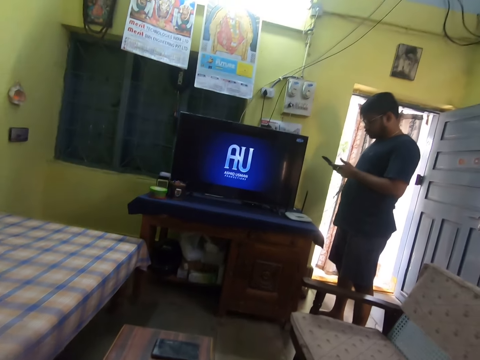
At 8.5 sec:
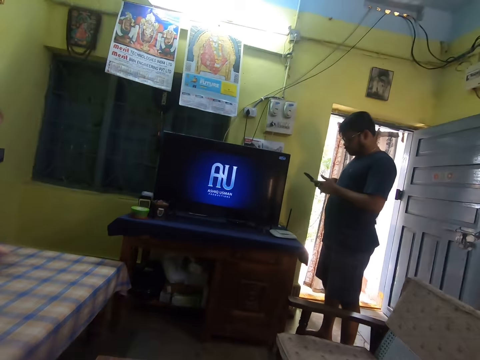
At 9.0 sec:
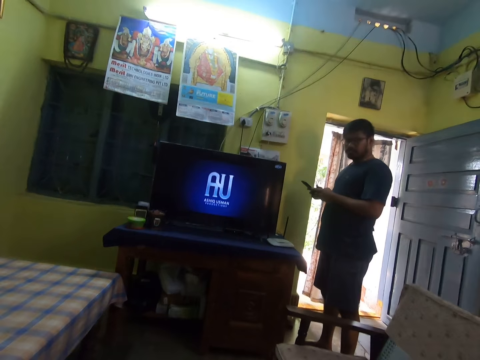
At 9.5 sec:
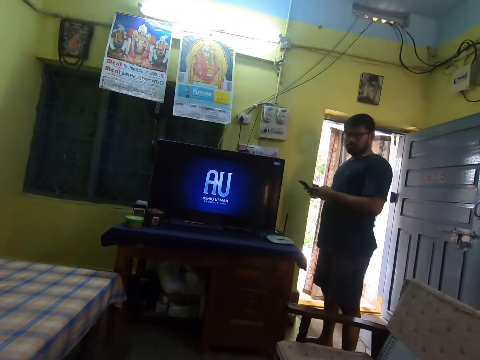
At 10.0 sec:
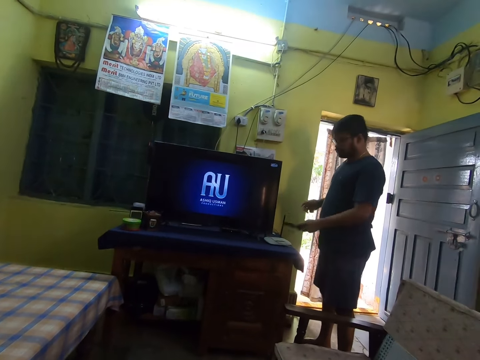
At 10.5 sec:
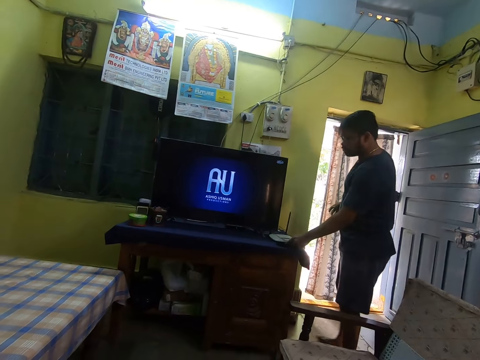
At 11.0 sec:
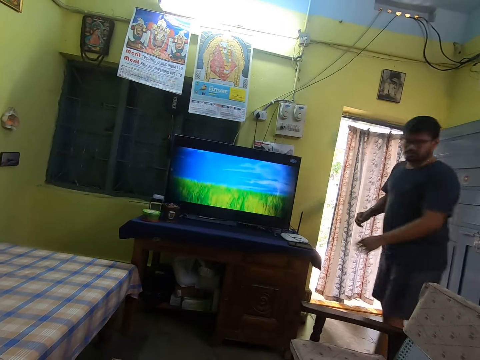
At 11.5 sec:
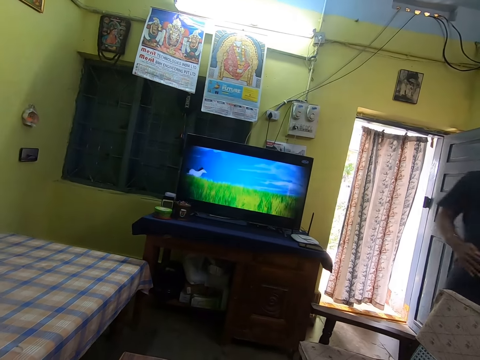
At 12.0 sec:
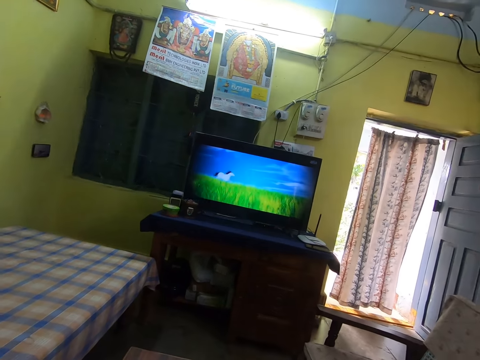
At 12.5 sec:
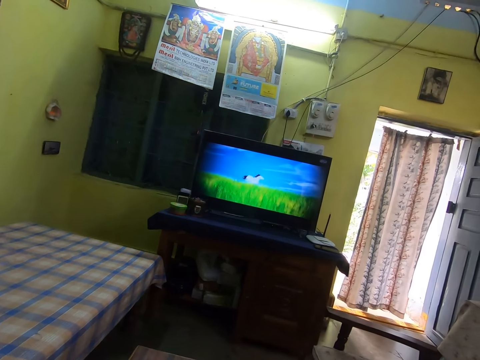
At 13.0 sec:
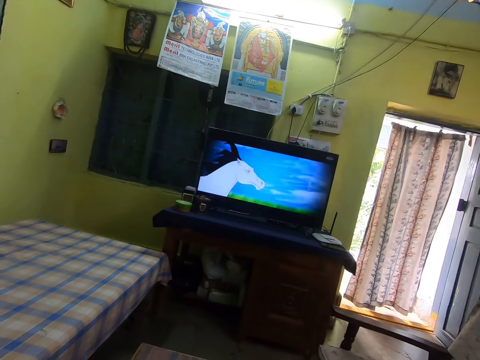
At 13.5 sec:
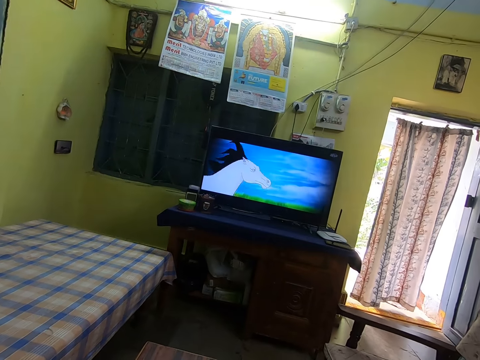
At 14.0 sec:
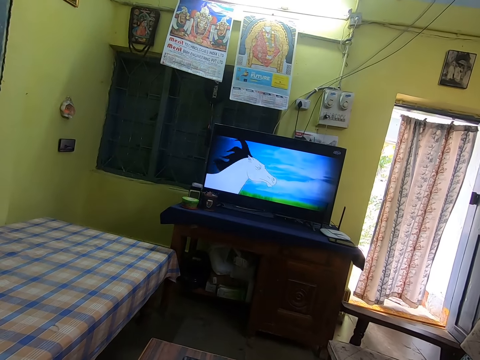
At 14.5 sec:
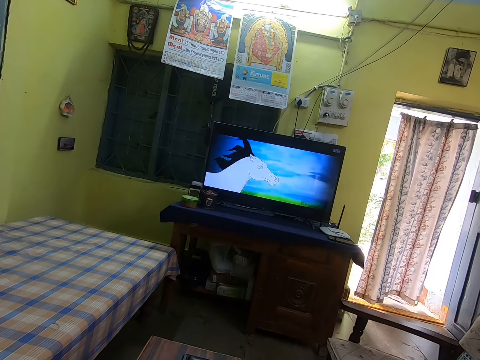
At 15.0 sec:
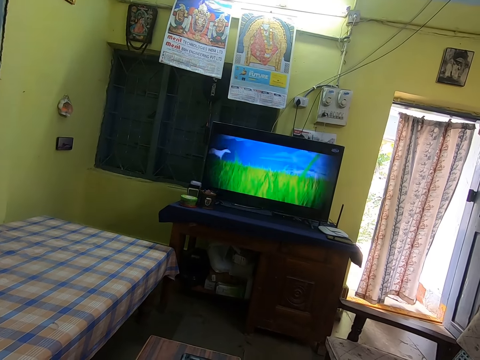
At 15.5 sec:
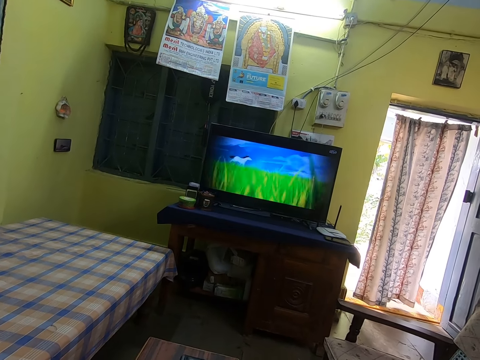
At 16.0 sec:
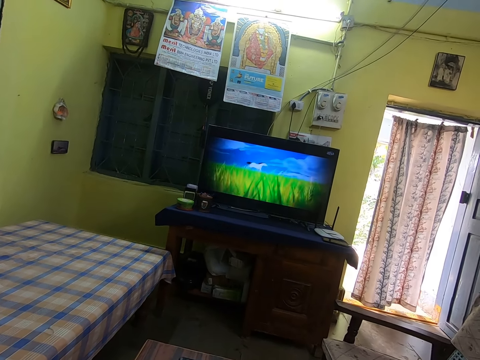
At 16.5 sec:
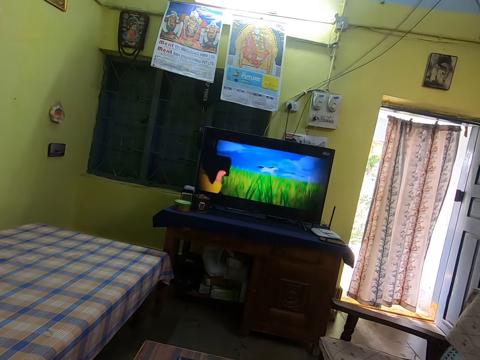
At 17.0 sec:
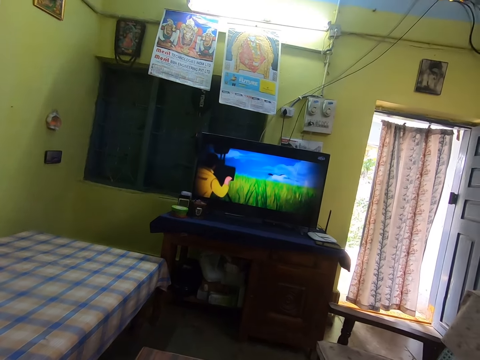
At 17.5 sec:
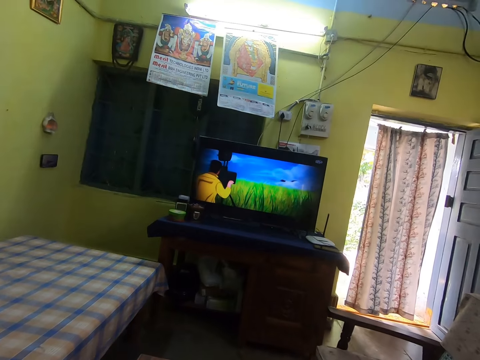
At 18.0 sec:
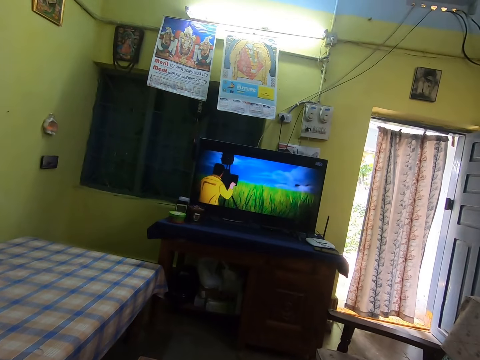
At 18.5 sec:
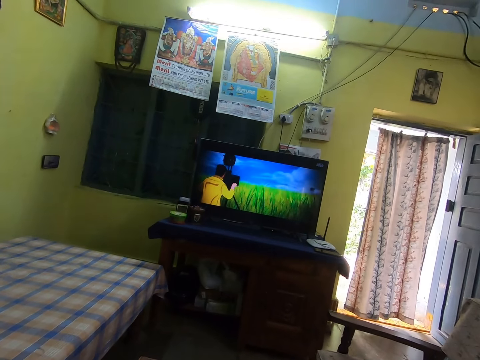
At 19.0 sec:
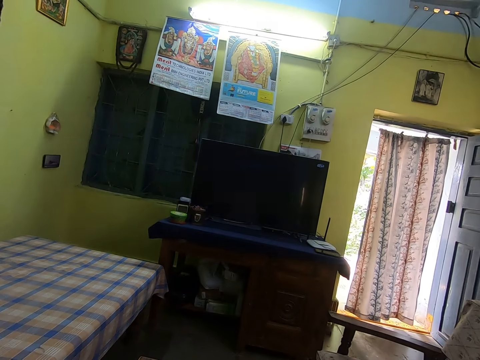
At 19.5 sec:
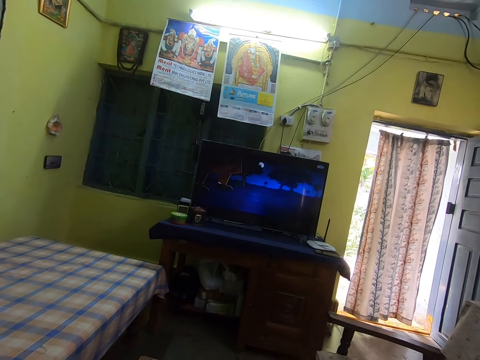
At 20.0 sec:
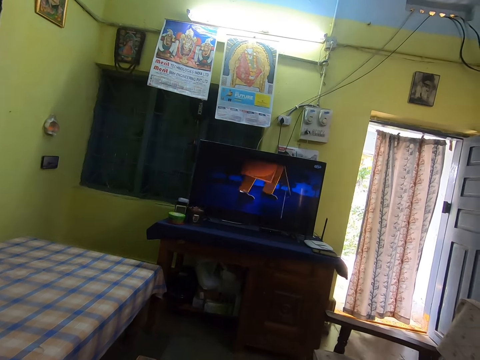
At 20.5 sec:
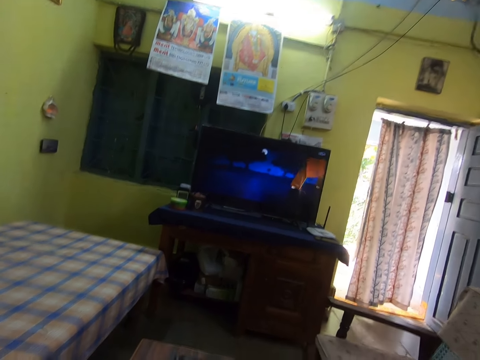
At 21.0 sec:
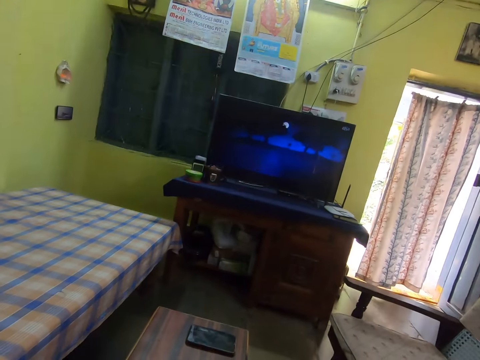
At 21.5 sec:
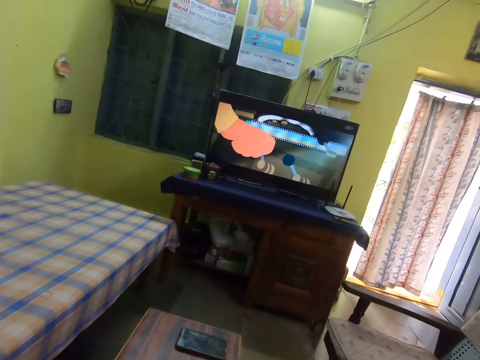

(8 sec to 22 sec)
The camera wearer talks to a man. The man puts his phone on the table. The man walks around the room in the house. The camera wearer watches the television. The man talks to the camera wearer.

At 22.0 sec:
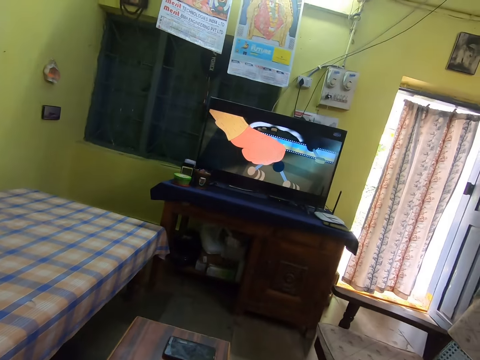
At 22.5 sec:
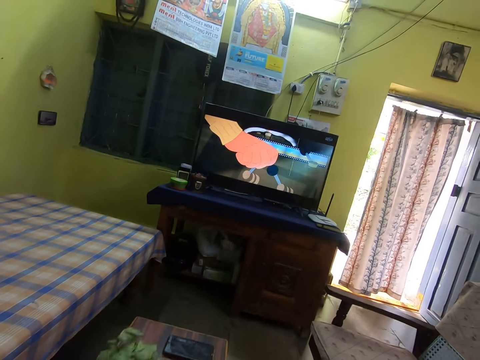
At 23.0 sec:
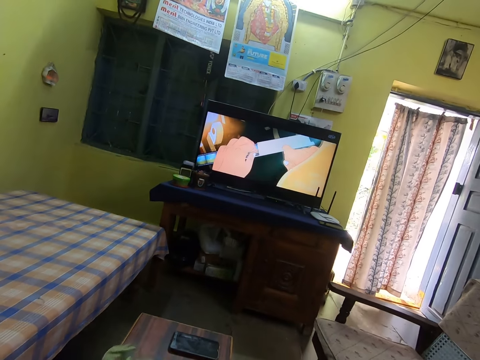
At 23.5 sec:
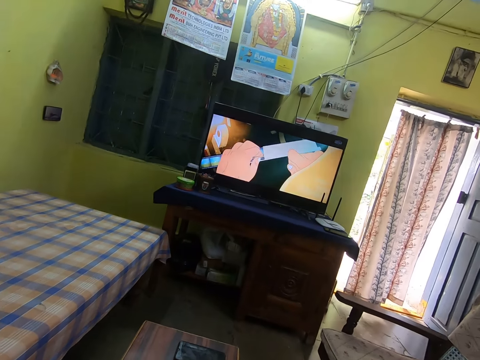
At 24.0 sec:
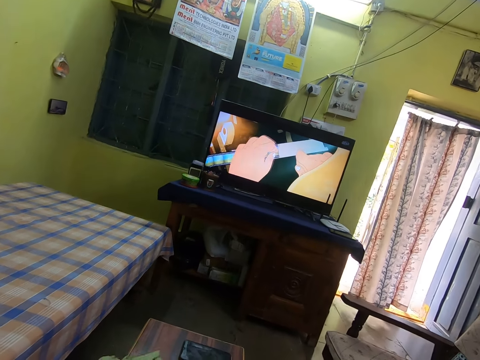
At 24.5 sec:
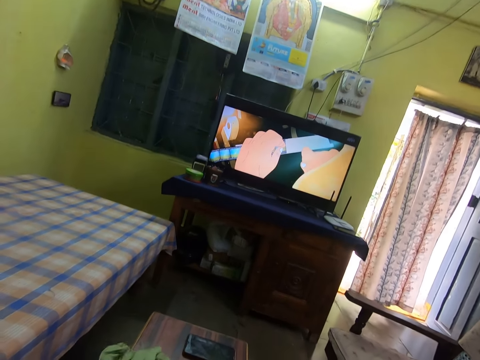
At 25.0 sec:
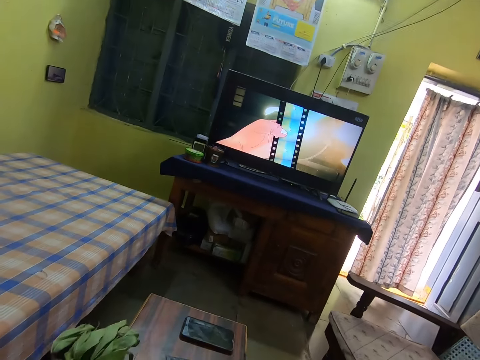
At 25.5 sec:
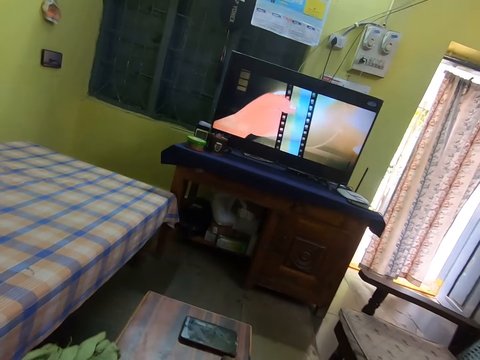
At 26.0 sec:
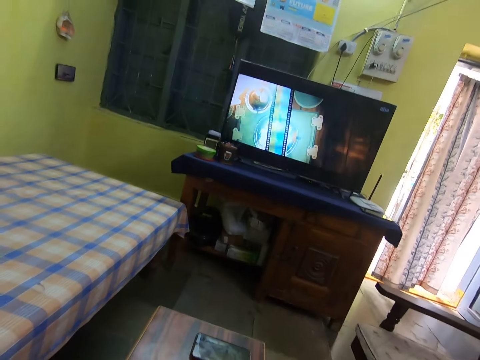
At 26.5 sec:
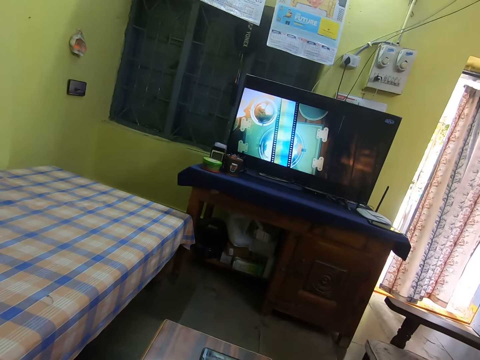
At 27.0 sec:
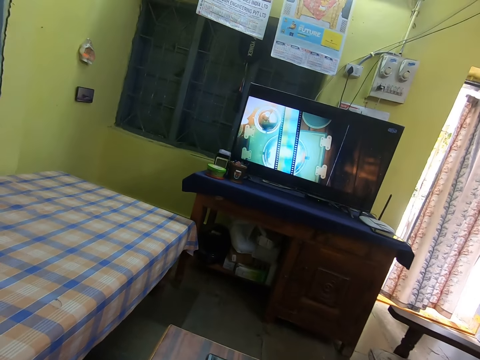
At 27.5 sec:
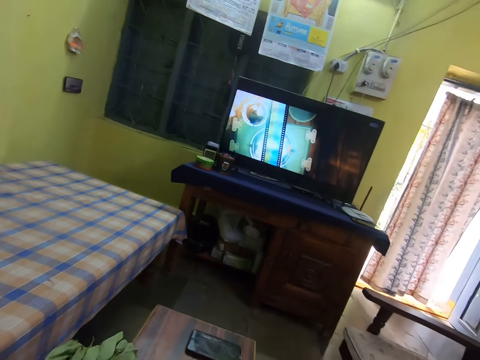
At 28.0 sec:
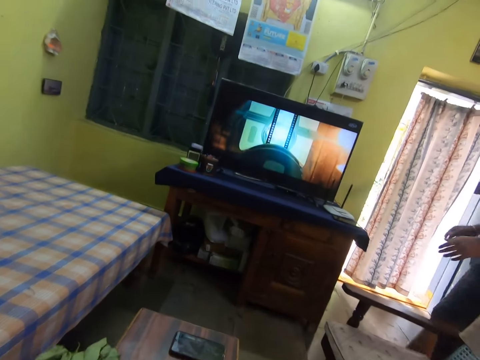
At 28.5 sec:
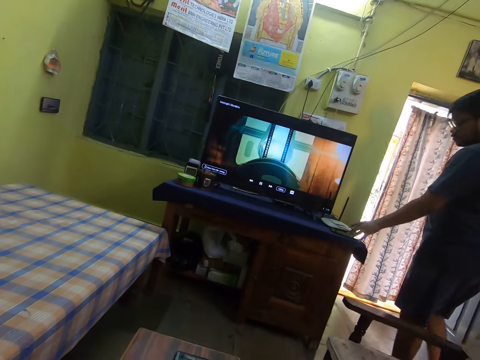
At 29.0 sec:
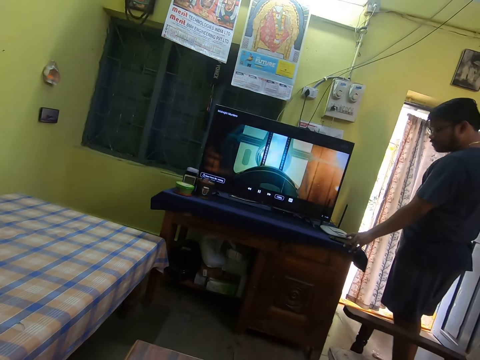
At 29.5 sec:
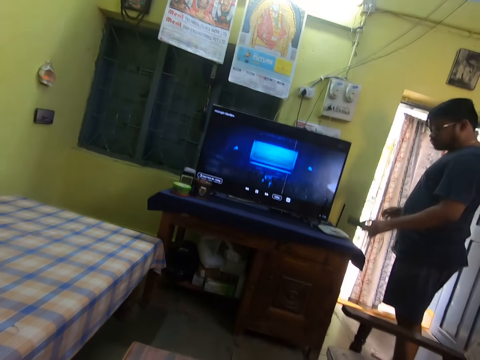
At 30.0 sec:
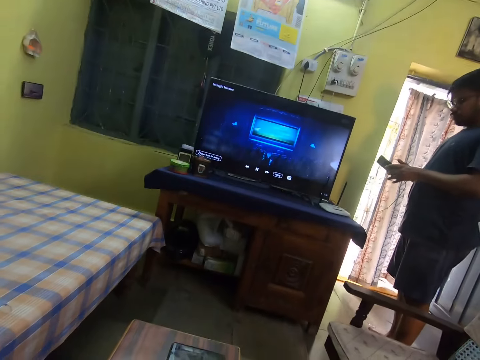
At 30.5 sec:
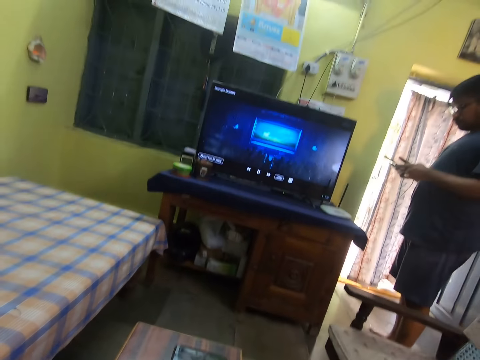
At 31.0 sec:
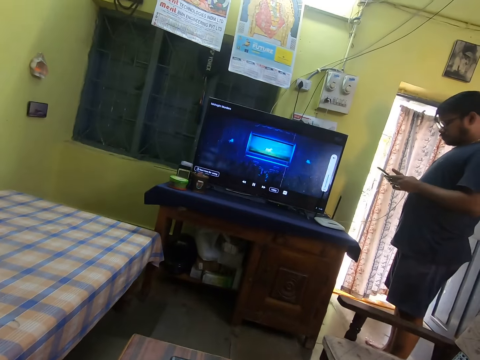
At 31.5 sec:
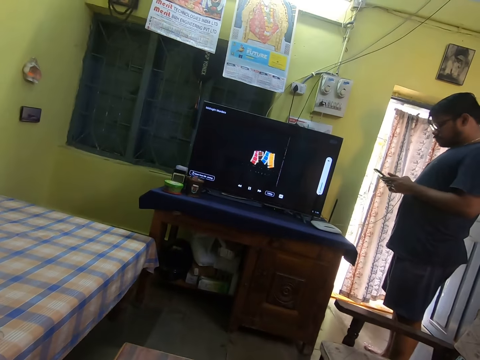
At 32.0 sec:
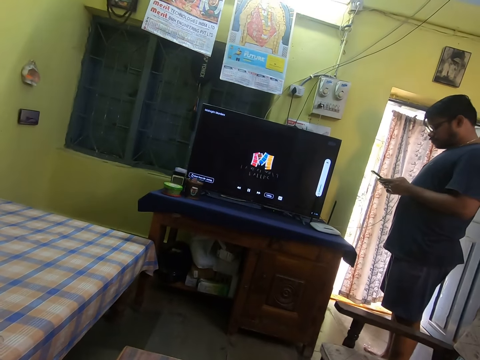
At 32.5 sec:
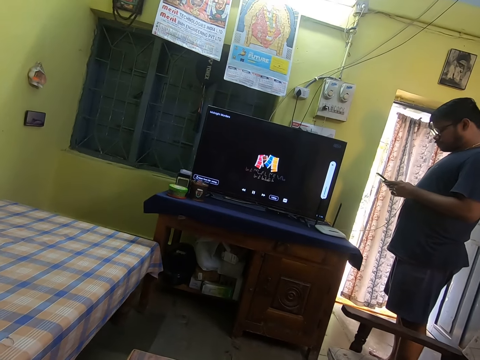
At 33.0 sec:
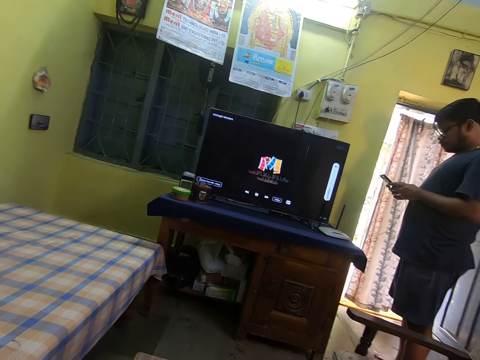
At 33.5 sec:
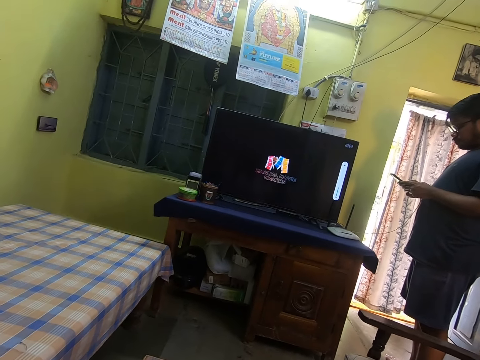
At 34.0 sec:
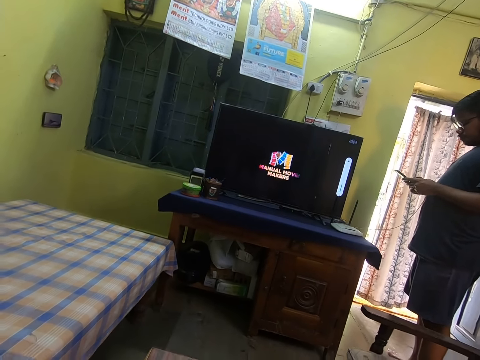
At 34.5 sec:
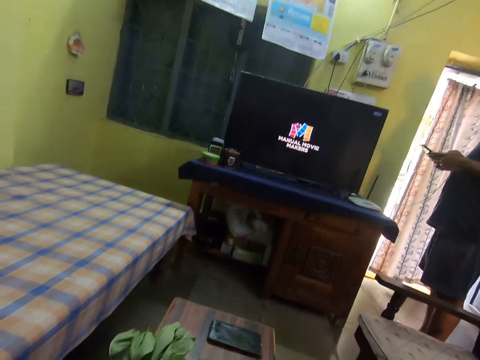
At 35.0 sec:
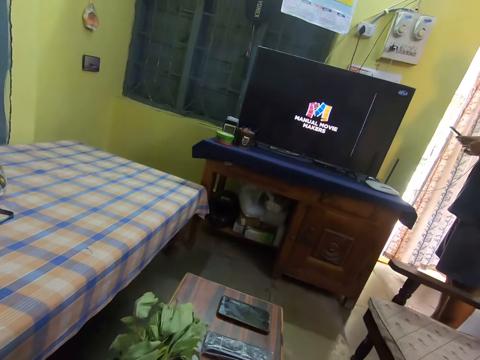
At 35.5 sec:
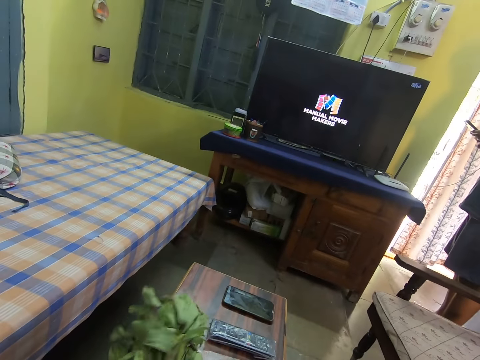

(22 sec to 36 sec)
The camera wearer holds the leaves. They watch the television. A man walks in the house. The man picks up his phone and operates his phone. The camera wearer watches the television.
